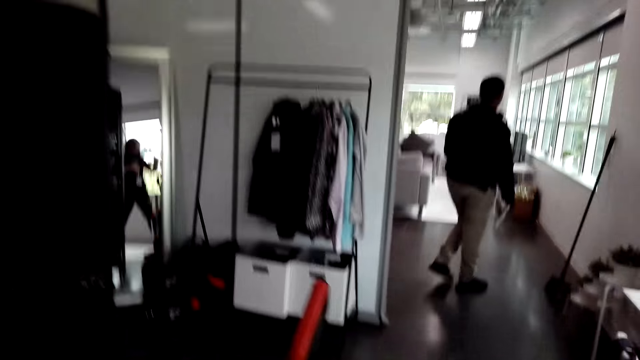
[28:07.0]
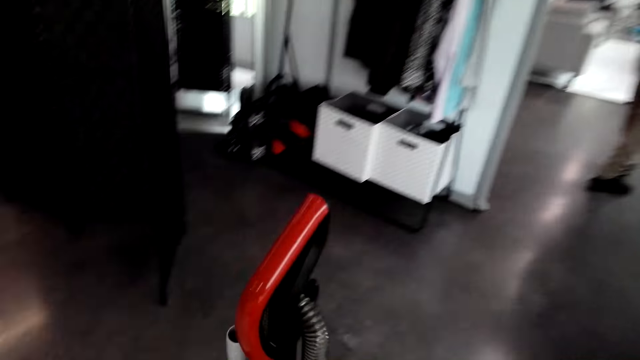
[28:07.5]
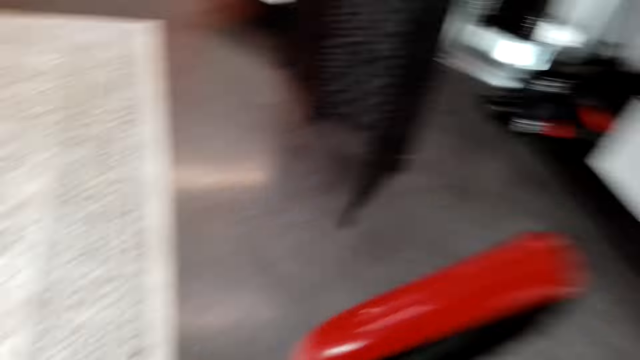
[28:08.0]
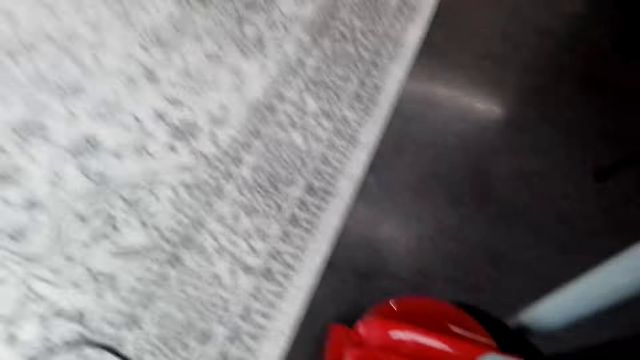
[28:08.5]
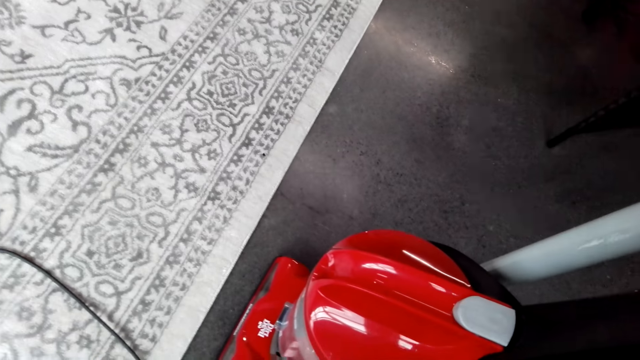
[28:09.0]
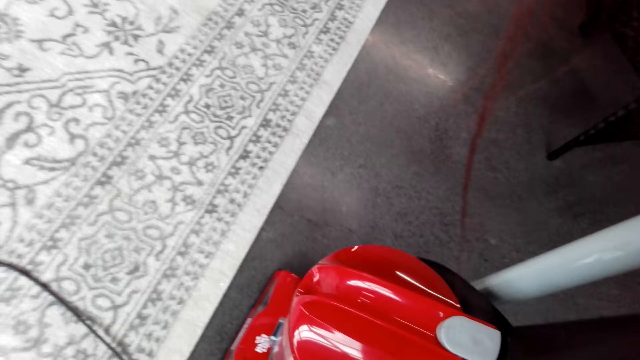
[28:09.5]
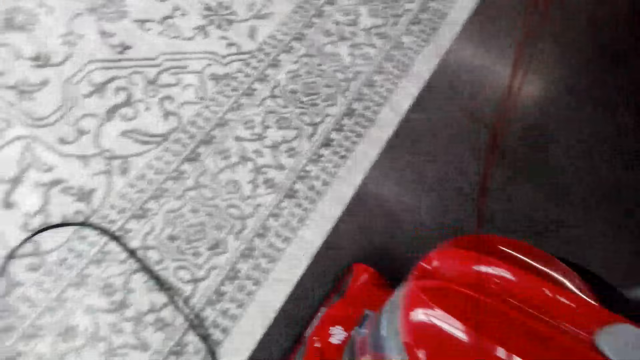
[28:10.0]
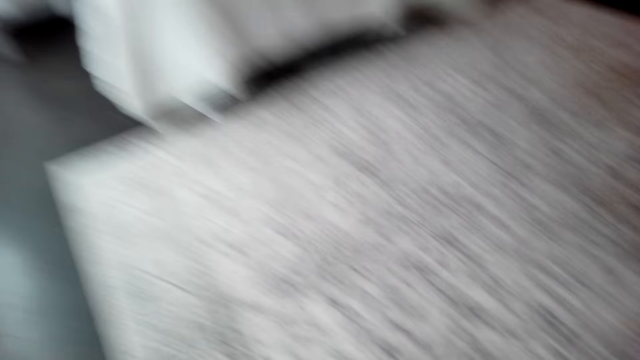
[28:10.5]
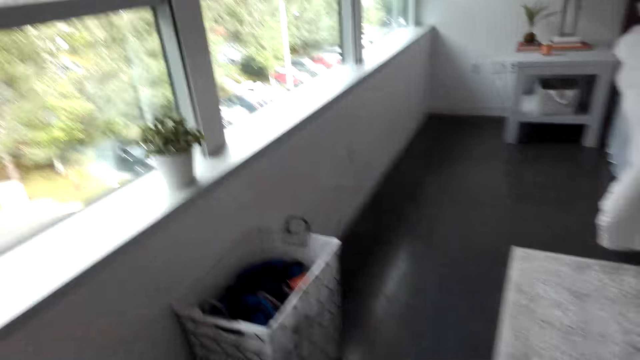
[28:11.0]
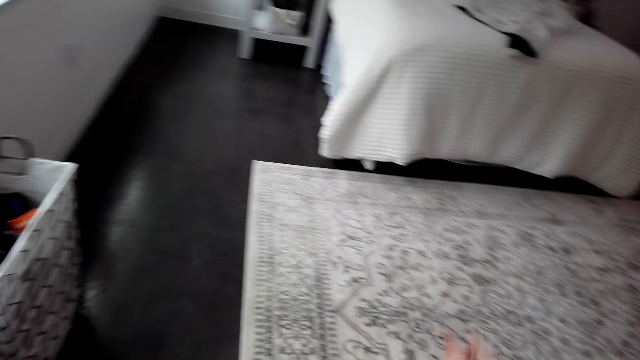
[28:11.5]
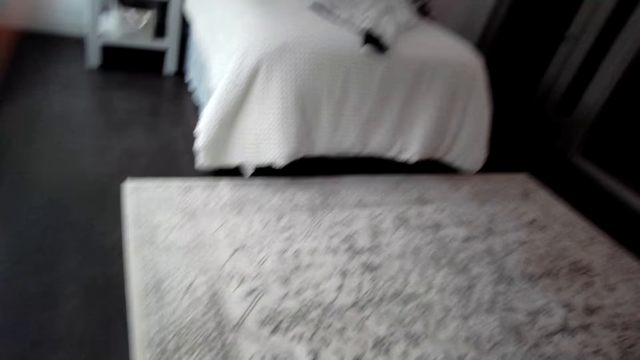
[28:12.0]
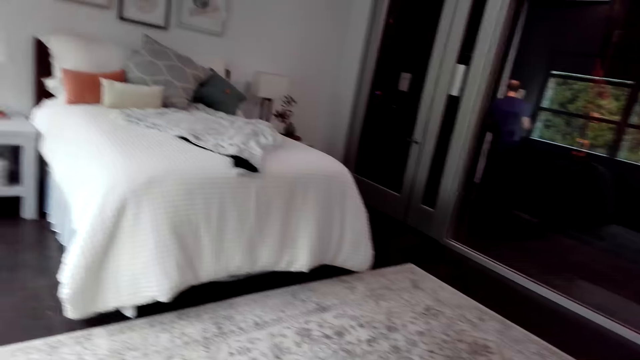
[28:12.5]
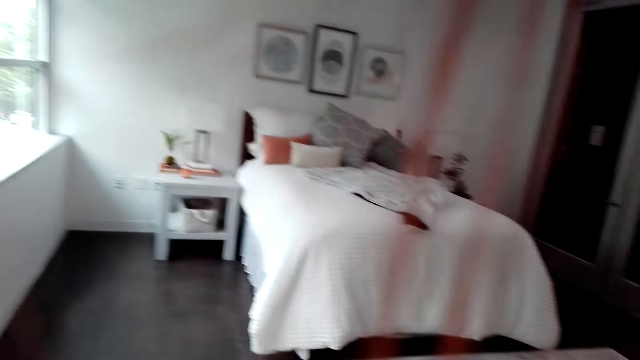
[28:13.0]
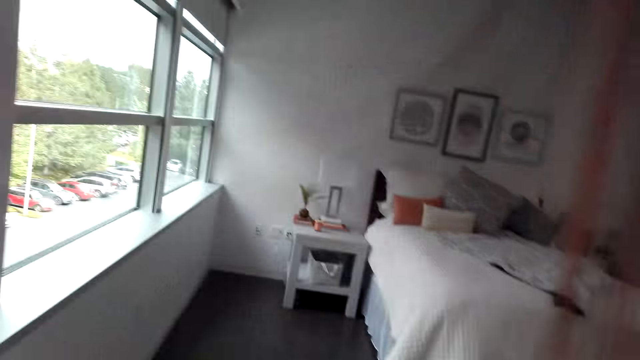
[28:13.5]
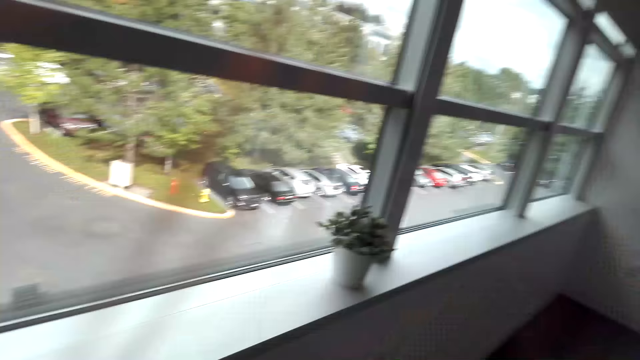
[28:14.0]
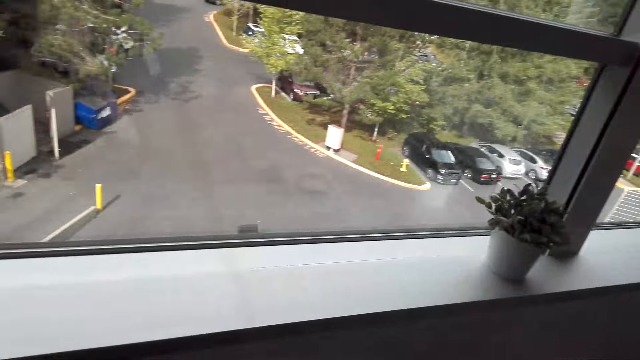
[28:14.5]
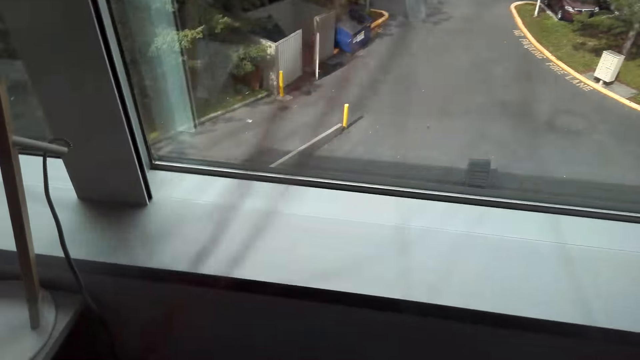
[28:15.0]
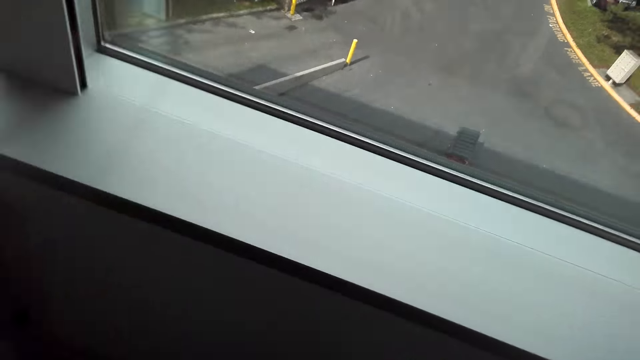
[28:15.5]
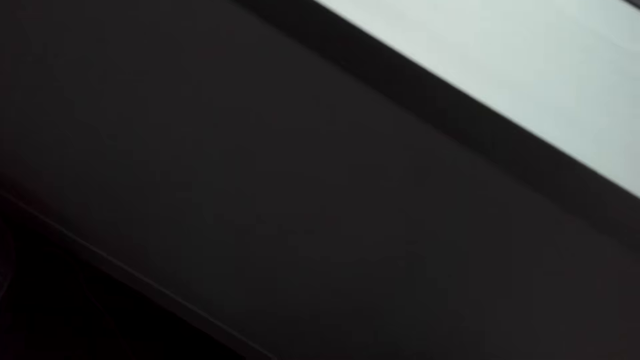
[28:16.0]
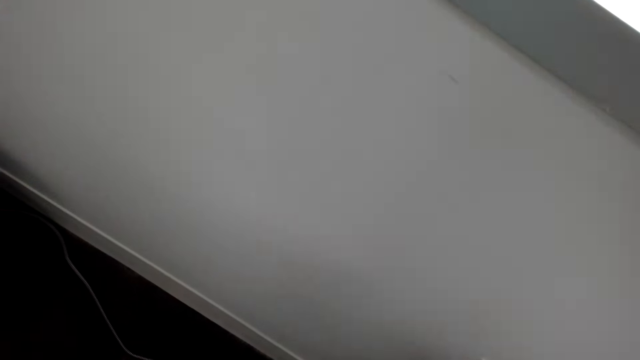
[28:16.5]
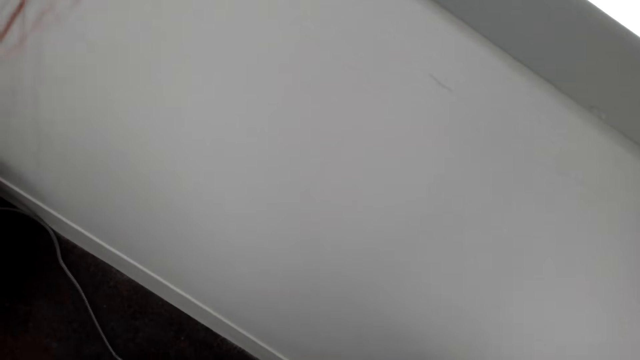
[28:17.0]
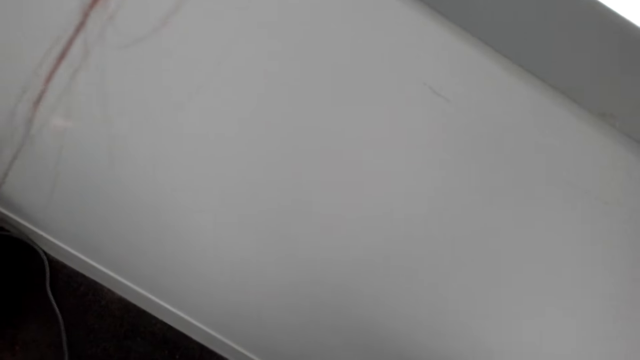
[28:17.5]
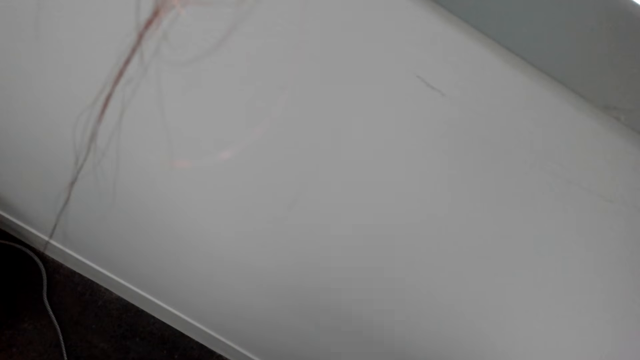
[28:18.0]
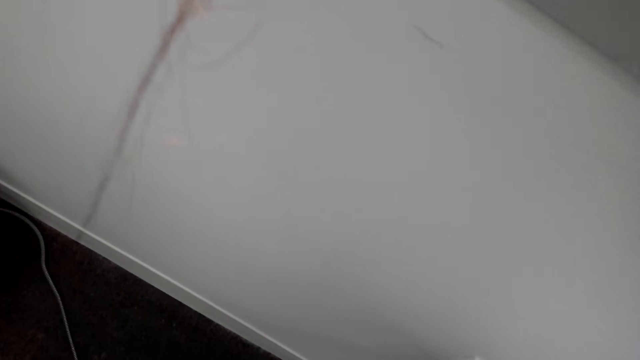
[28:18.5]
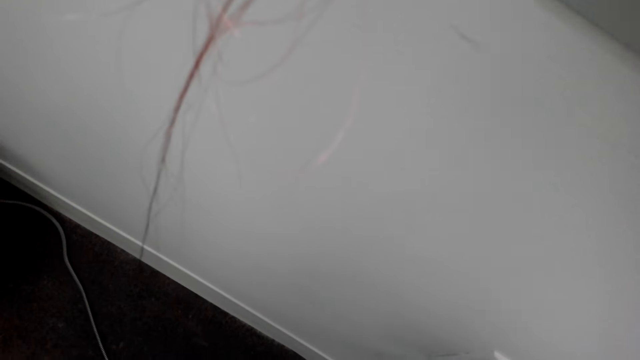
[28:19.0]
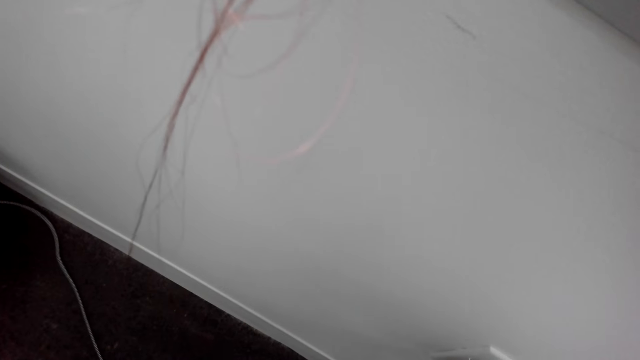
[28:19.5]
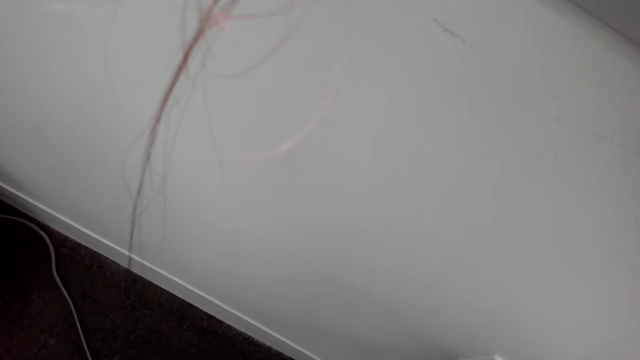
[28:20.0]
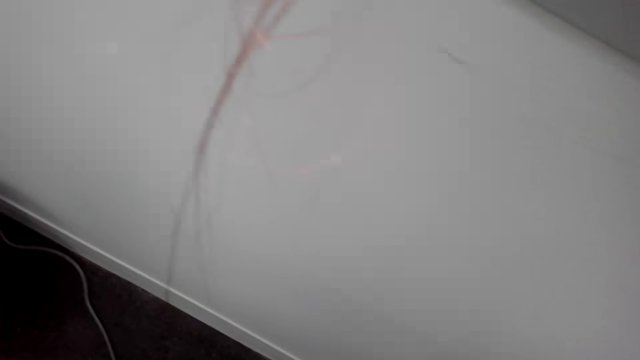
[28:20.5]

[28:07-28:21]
The camera wearer touches the vacuum machine. She converses with a man. The camera wearer holds the vacuum's cable in her hands. She plugs in the vacuum to the electric socket.

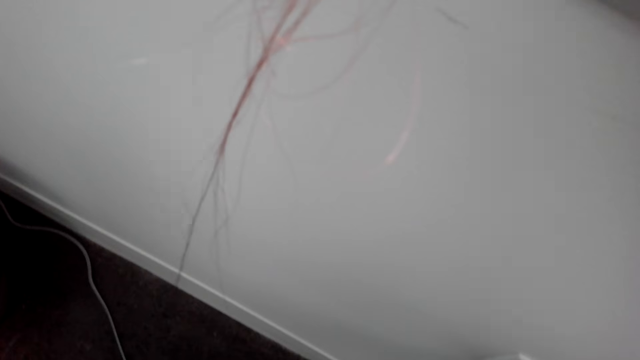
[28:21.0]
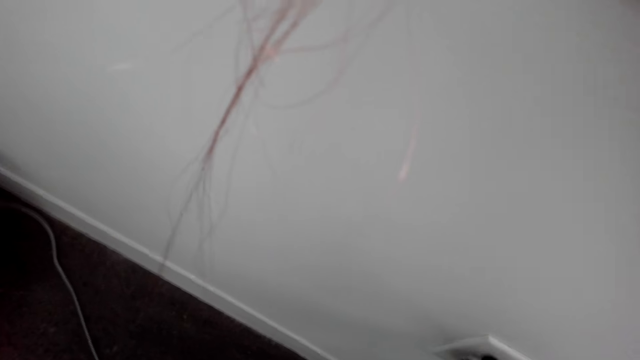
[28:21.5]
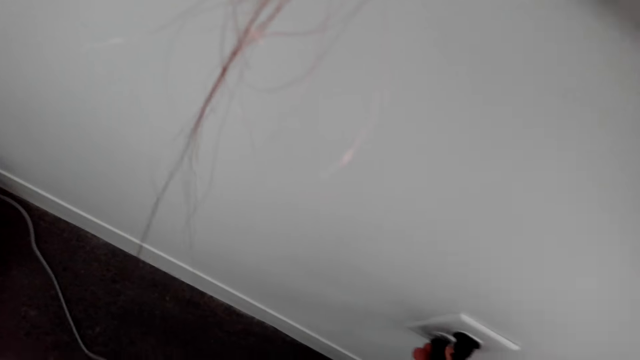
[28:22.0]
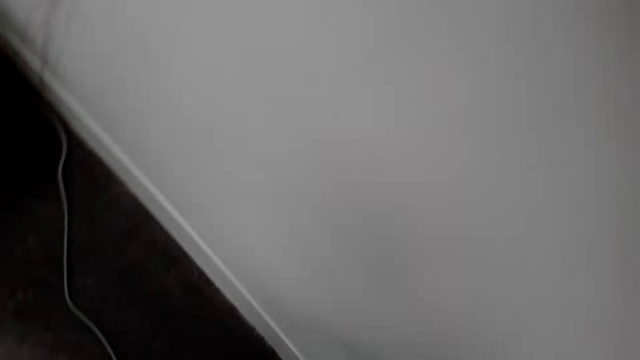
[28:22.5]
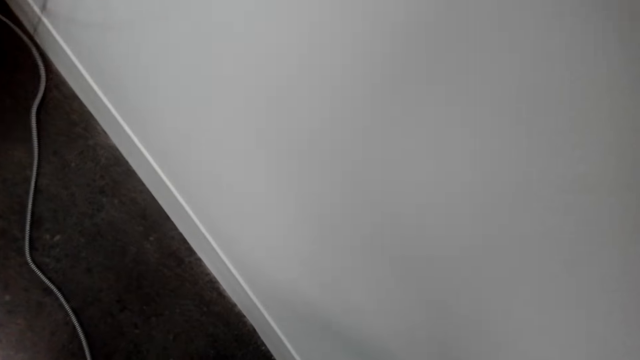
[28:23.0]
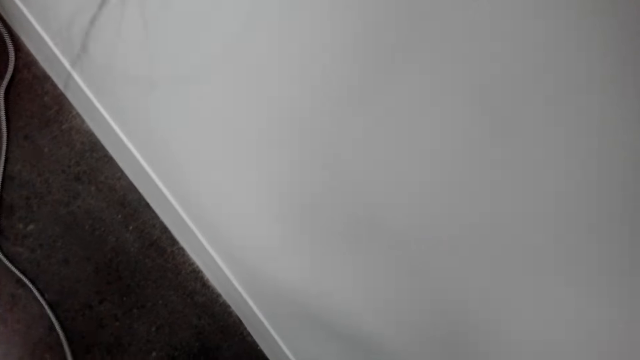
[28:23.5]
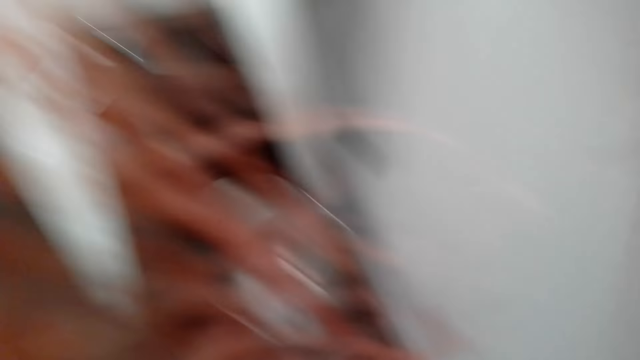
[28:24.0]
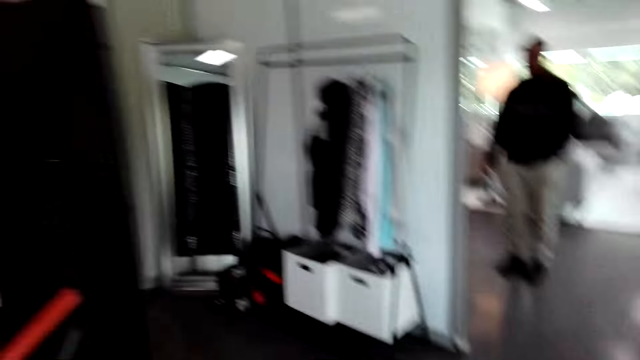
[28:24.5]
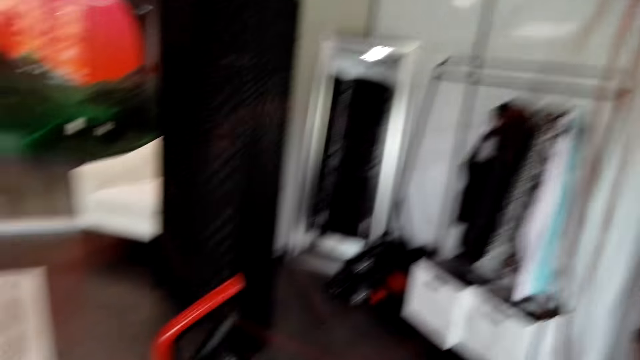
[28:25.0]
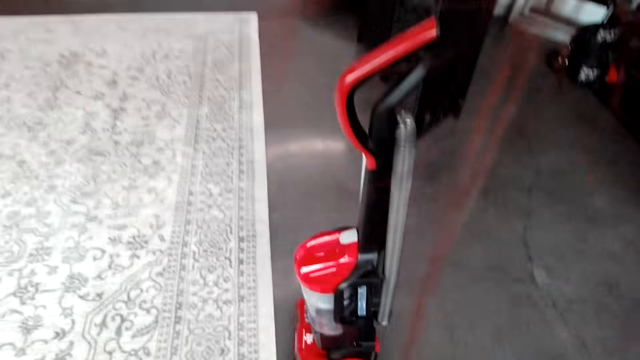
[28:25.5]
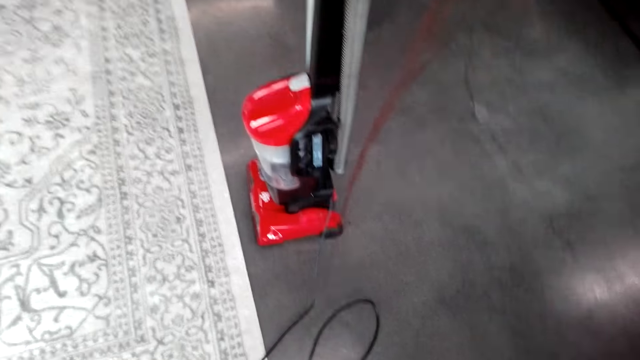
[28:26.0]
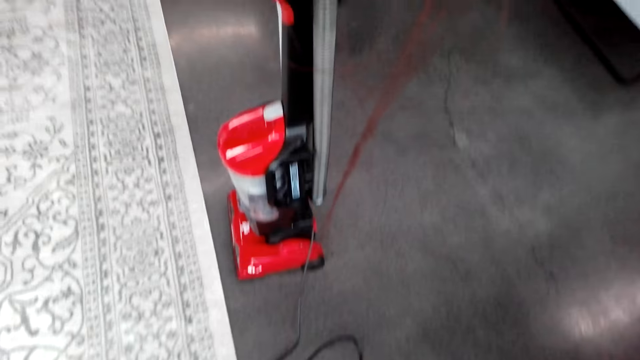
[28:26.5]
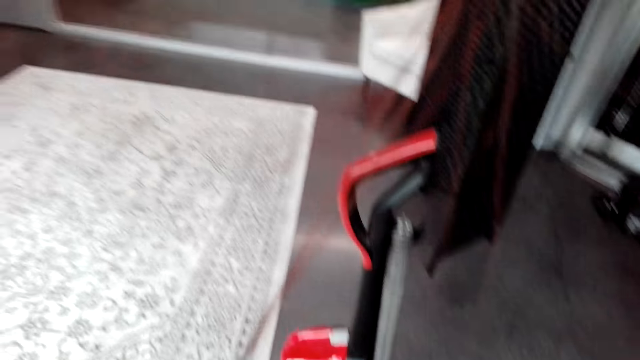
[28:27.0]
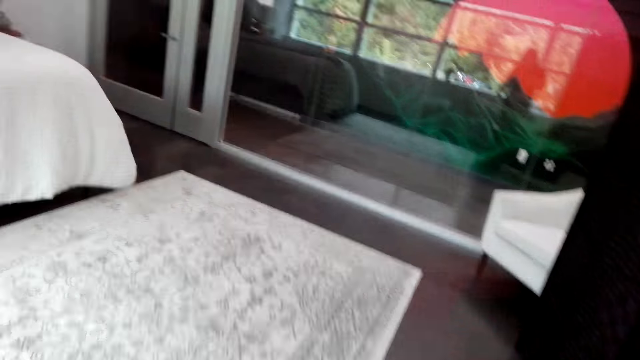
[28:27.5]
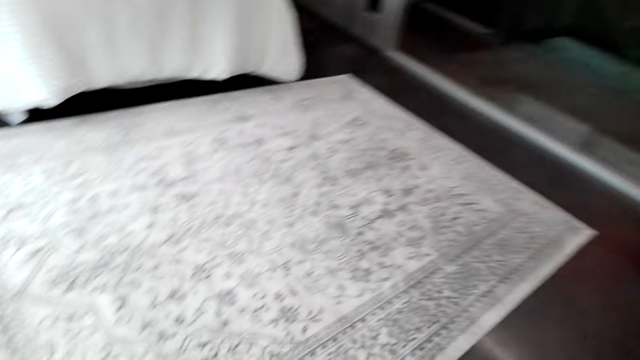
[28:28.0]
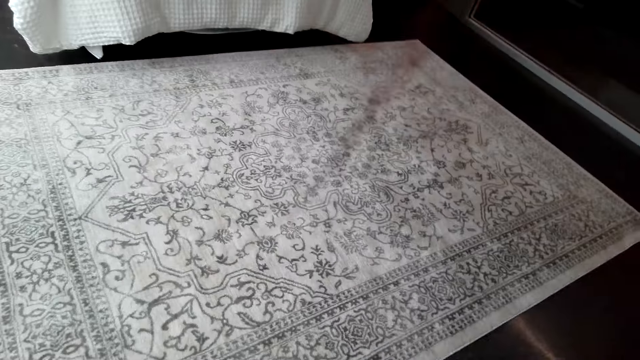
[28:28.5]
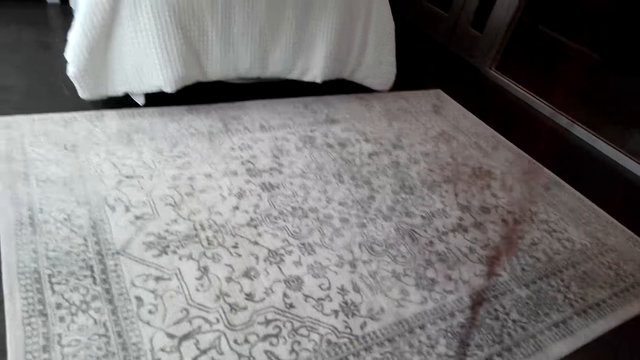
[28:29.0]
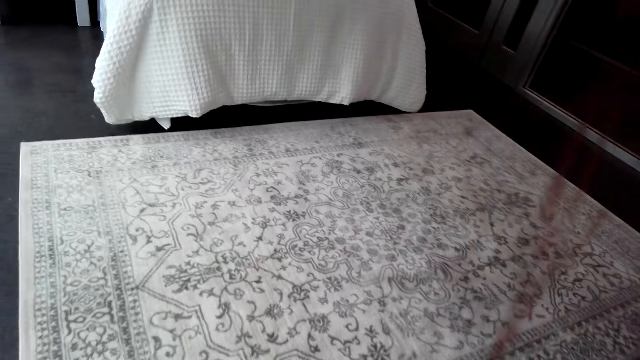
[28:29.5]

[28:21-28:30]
The camera wearer walks around the room.
